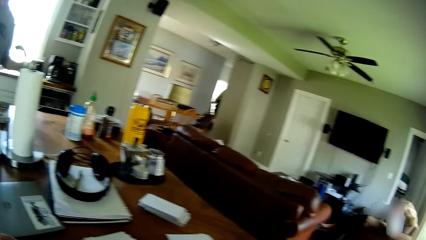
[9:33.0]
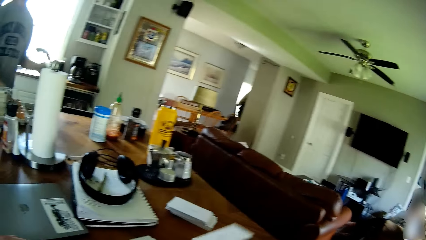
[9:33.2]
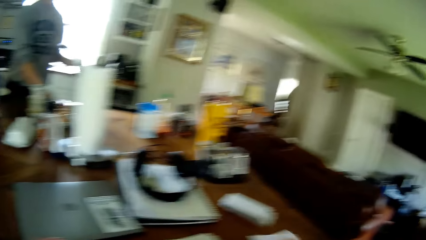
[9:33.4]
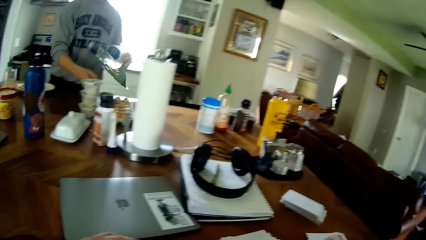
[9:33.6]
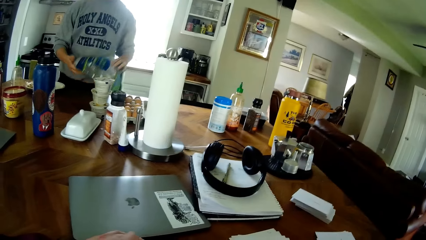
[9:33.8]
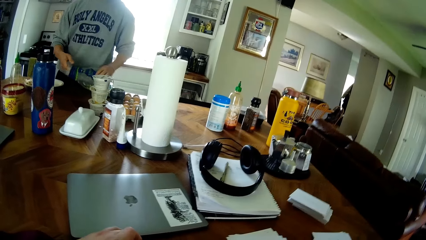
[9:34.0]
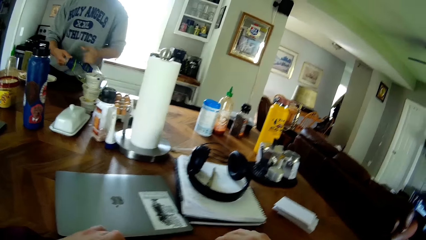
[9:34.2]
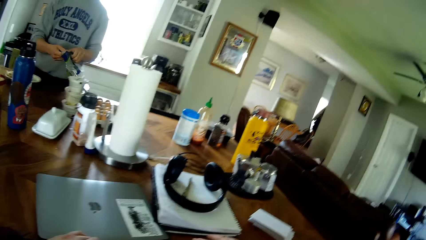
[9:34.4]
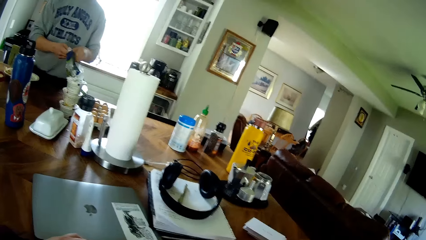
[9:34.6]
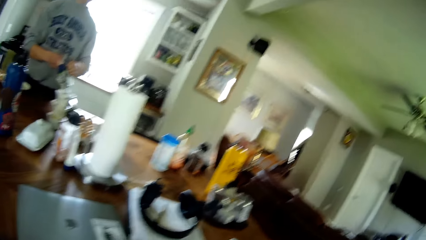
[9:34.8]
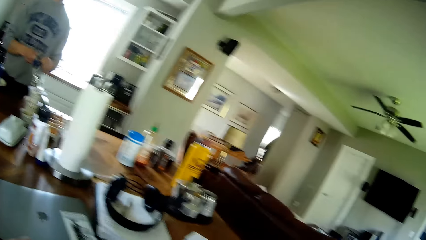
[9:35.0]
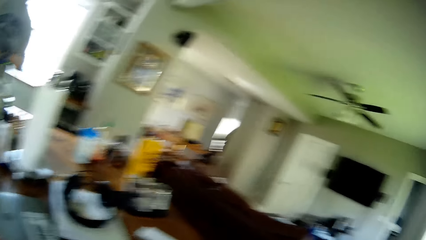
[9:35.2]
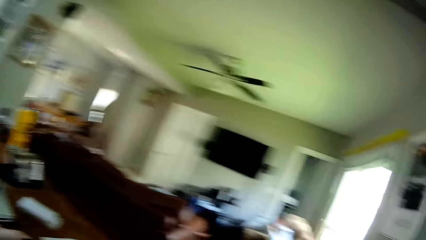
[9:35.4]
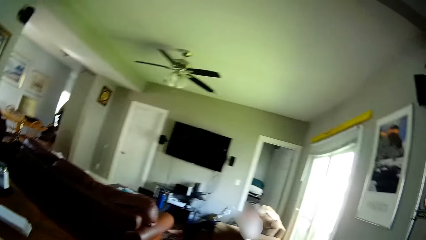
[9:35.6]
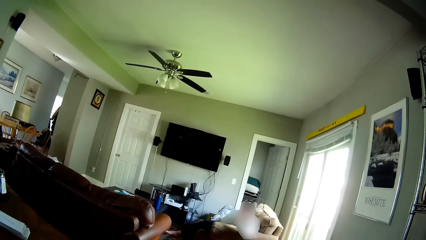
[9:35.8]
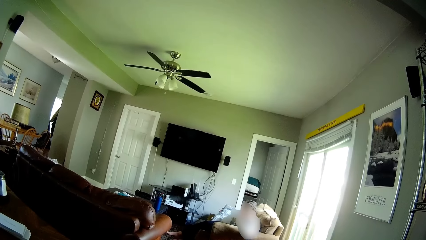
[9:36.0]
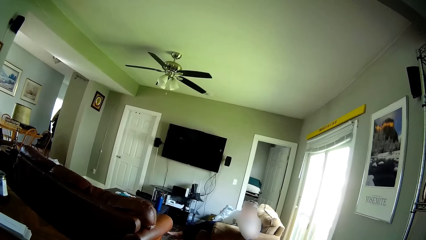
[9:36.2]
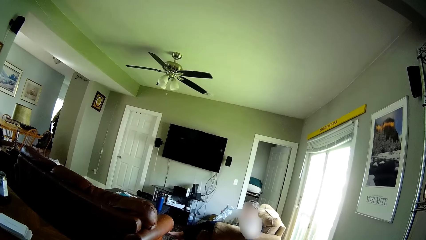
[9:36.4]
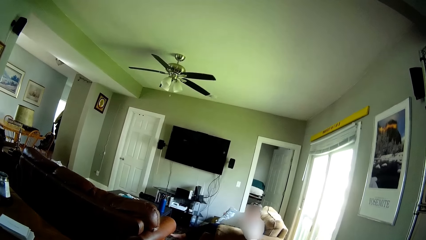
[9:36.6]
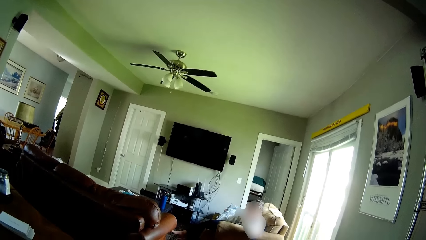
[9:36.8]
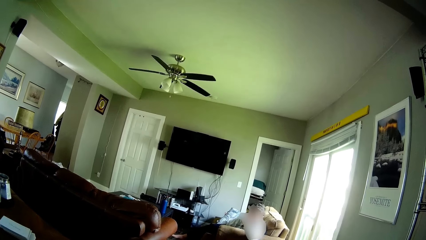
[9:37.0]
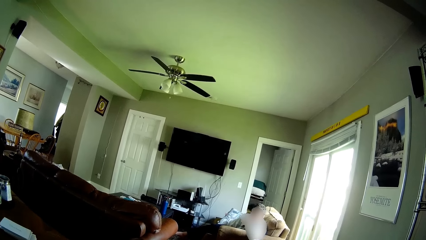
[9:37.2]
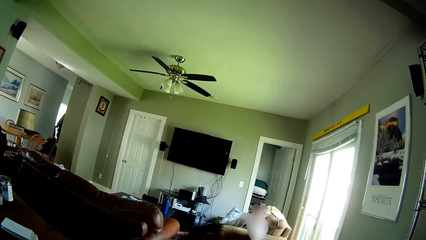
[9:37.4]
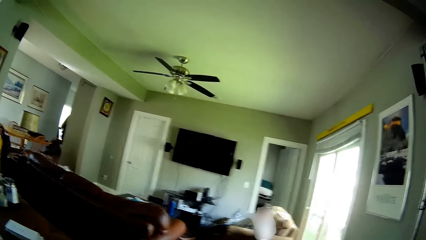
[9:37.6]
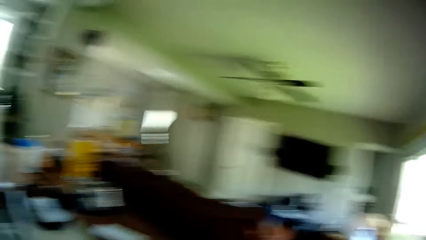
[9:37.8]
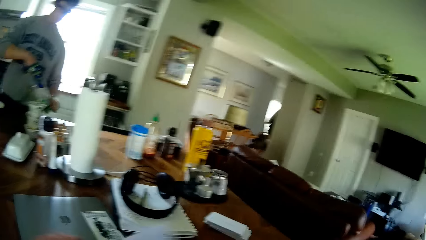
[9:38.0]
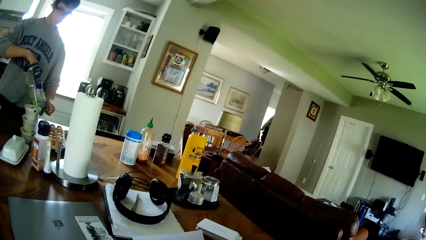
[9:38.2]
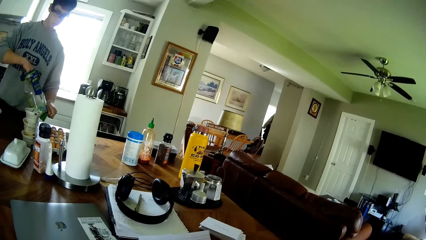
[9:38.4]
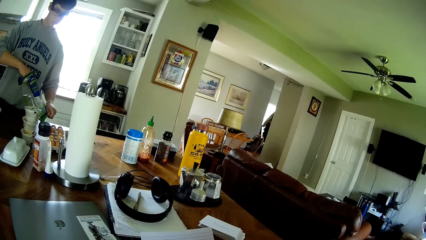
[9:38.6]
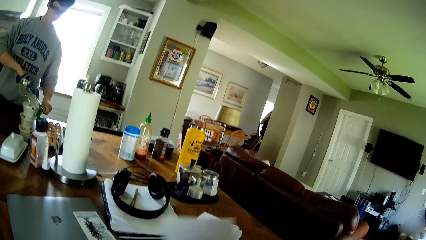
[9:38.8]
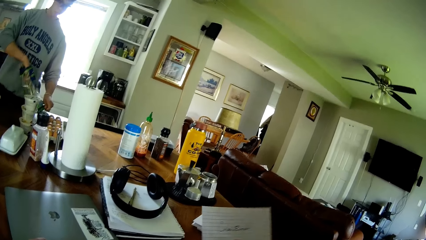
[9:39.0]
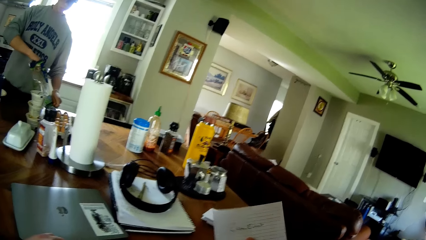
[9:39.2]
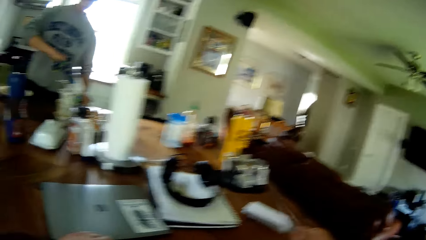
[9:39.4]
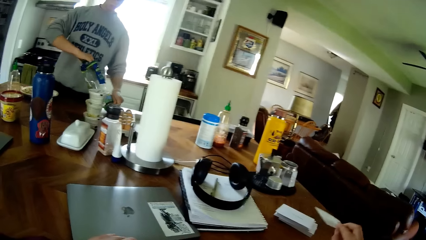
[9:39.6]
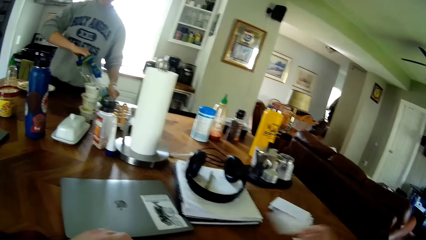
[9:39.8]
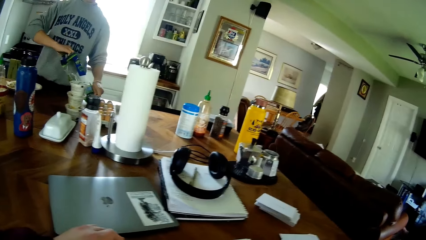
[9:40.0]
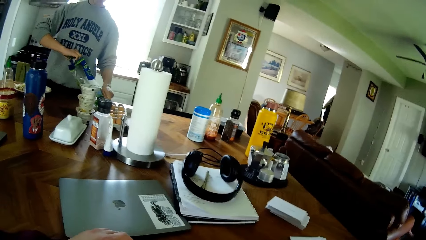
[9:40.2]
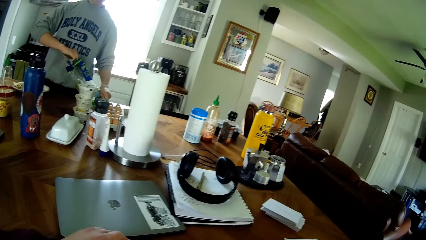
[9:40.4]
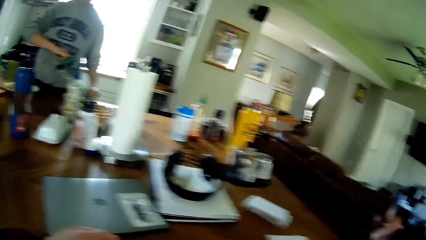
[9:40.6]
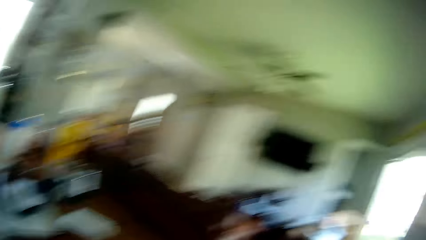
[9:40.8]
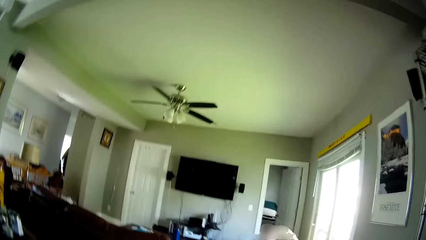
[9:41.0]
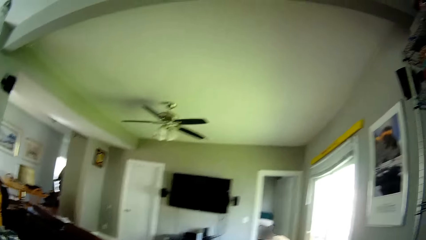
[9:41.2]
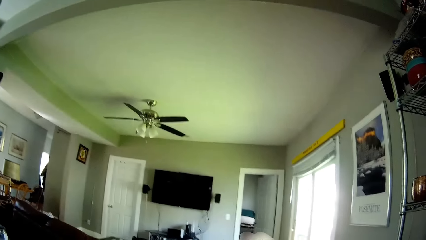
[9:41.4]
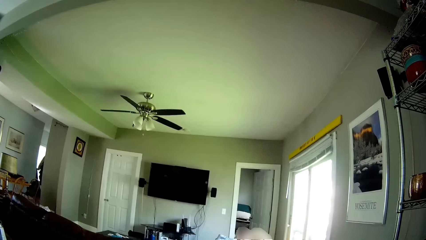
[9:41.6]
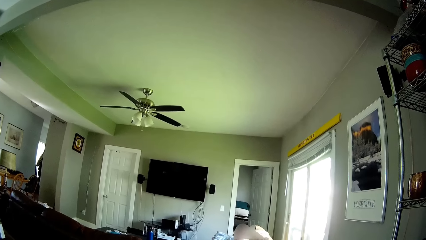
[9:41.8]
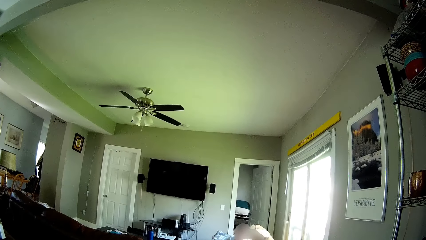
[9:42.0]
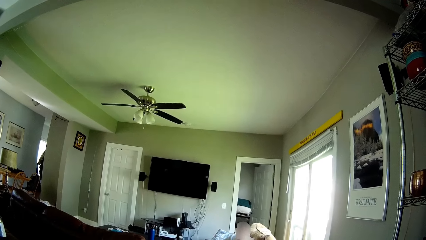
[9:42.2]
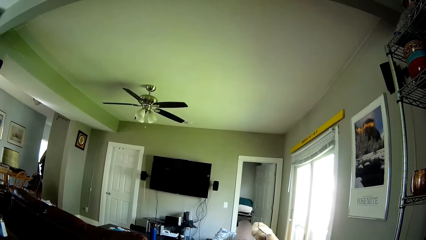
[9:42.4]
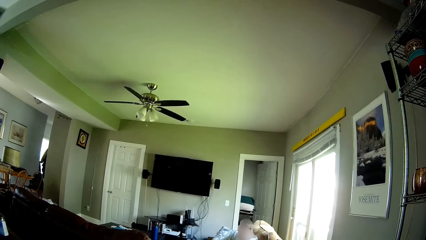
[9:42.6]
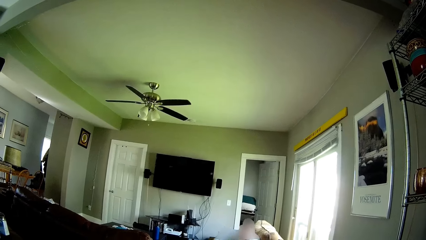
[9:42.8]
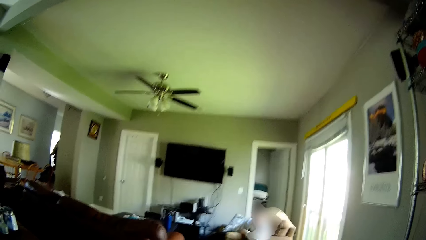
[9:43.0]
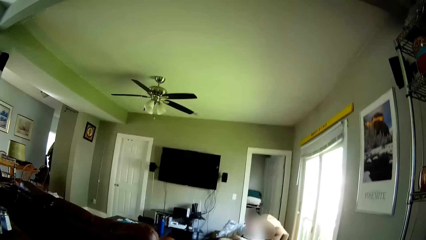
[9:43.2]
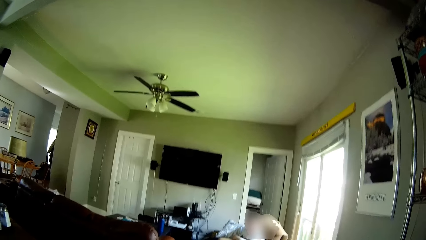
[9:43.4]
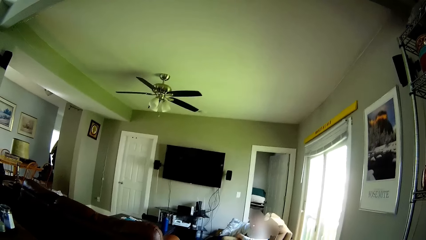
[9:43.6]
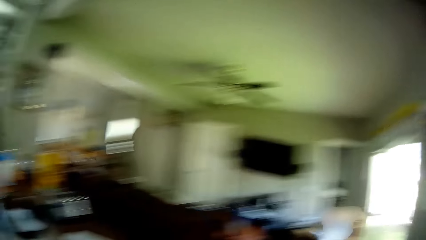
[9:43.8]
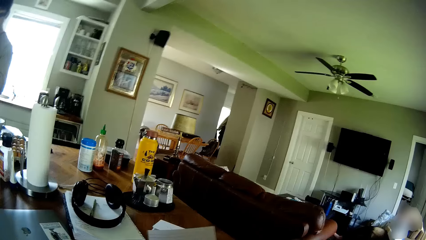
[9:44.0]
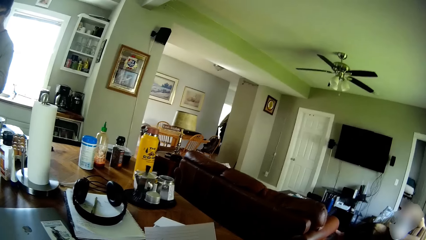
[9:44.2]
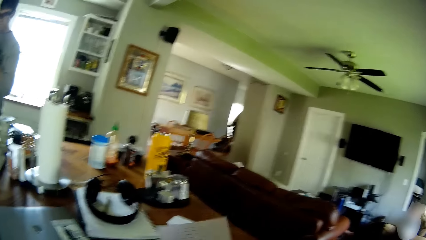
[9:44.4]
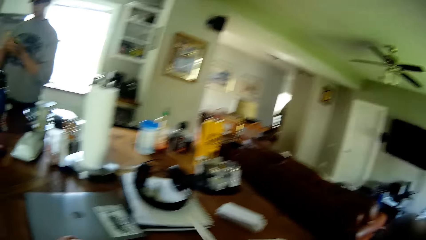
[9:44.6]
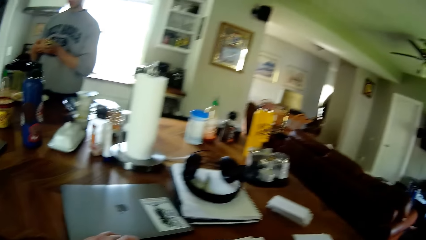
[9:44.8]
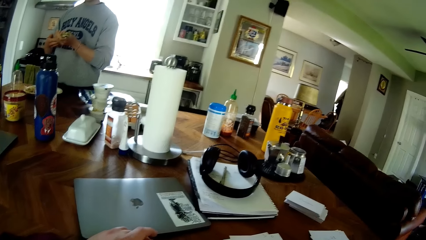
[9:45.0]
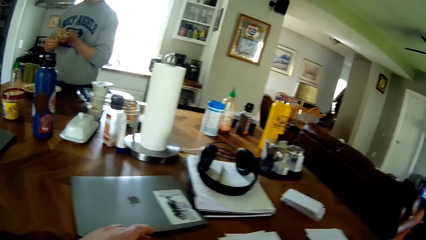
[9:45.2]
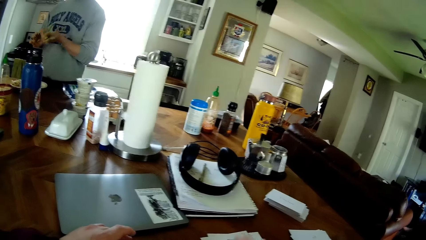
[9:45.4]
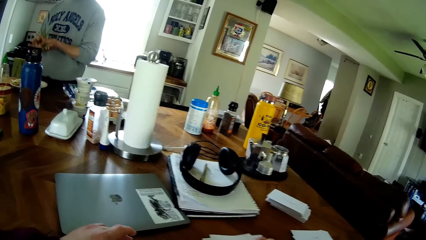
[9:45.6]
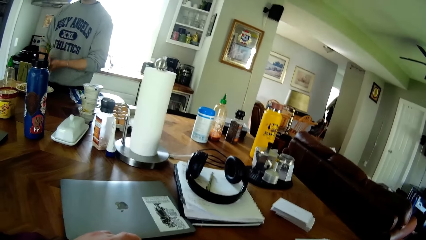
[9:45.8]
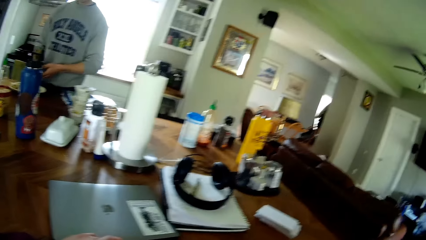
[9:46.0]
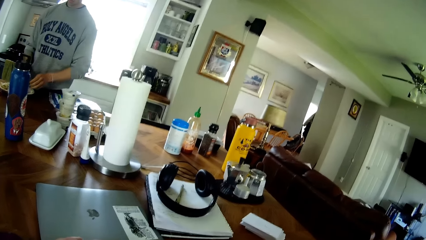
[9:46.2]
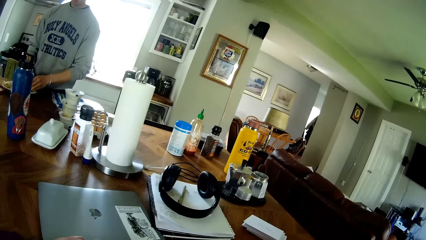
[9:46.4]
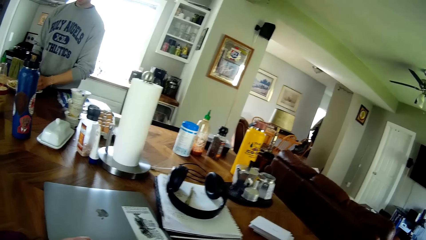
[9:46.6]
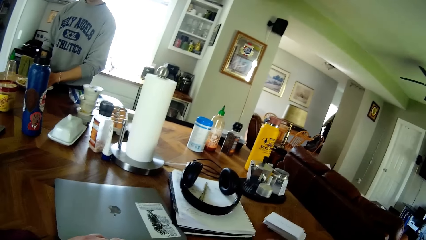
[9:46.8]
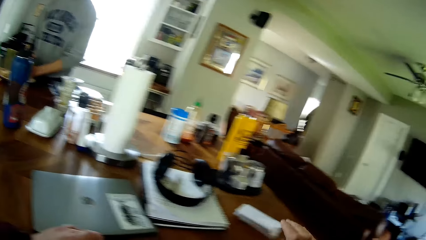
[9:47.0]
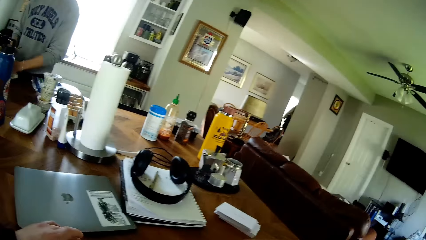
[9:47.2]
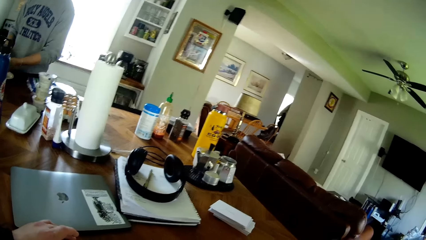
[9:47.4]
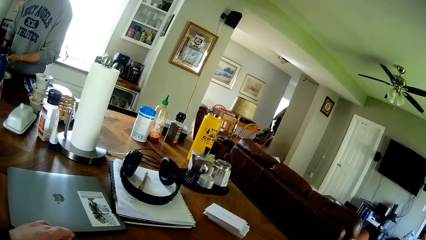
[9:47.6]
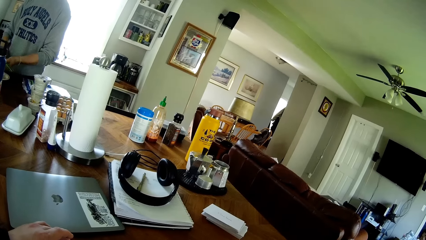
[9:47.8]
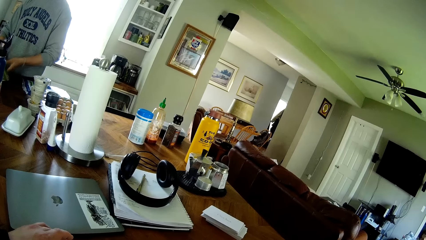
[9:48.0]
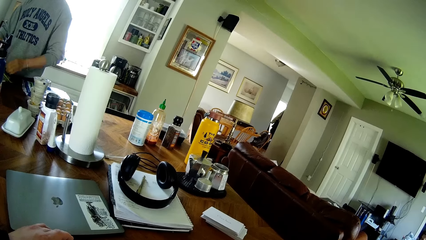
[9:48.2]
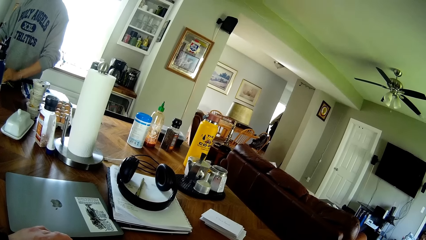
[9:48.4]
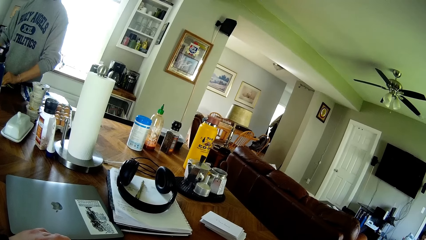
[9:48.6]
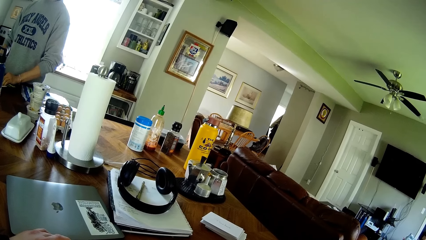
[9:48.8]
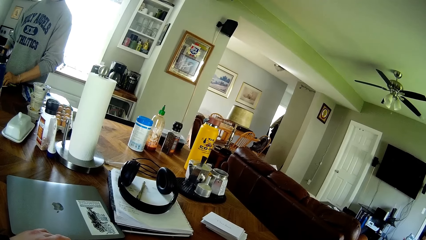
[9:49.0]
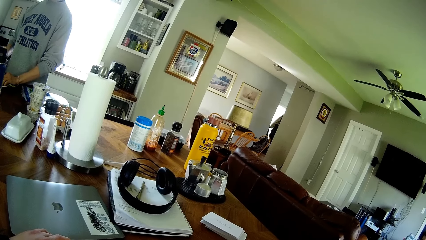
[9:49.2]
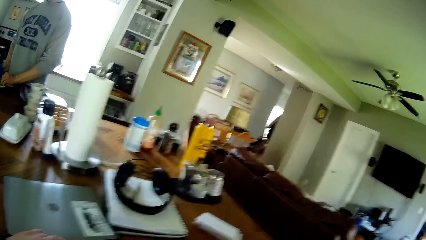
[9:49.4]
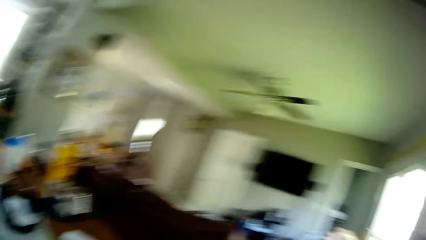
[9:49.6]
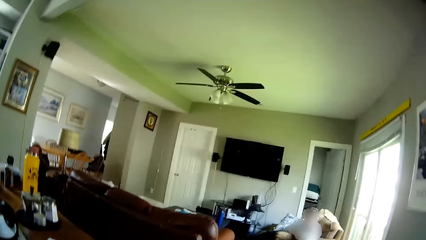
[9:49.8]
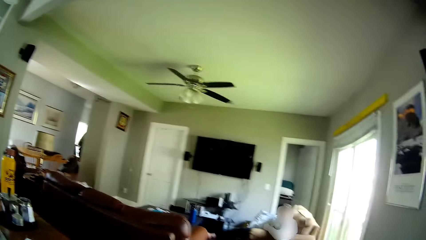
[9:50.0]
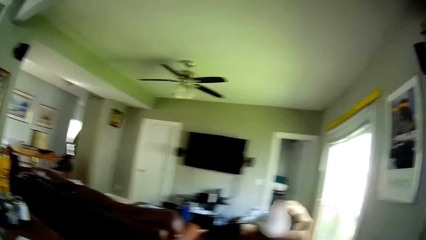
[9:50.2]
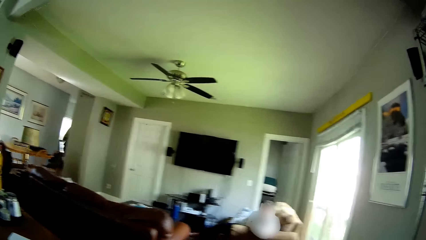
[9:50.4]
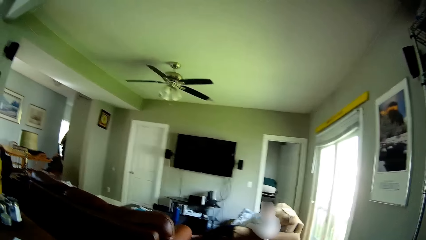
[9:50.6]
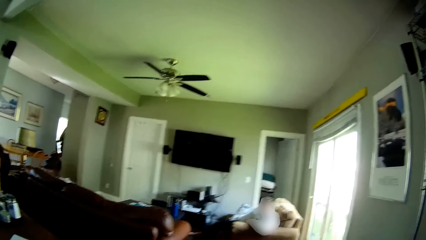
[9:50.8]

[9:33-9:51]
The camera wearer drops the paper in his right hand on the table. A man moves a container on the table with his right hand. The man lifts a bag of vegetables on the table with his left hand. The man opens a piece of paper. The man opens the bag of vegetables with both hands. The camera wearer looks around the room. The man puts his right hand into the bag of vegetables. The camera wearer picks up a paper on the table with his right hand. The man opens the piece of paper. The camera wearer drops the paper on the table with his right hand. He looks around the room. He picks up the paper on the table with his right hand. The man holds vegetables from the bag of vegetables with both hands. The camera wearer picks up the paper on the table with his right hand. The man puts the vegetables in his hands in the plate on the table. The camera wearer drops the paper on the table with his right hand.
